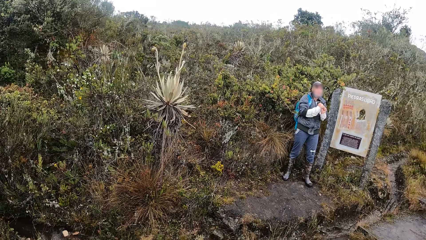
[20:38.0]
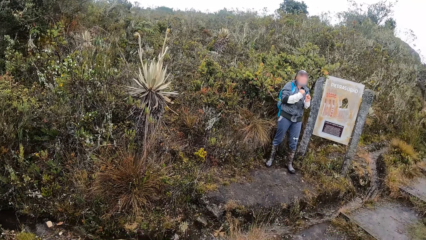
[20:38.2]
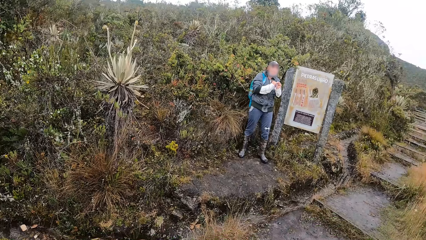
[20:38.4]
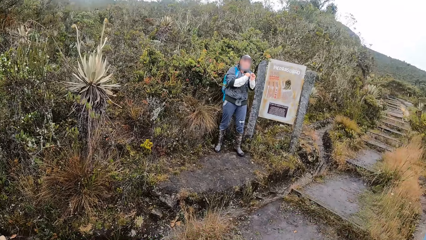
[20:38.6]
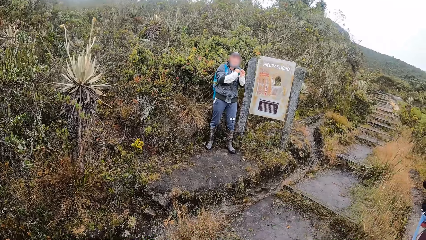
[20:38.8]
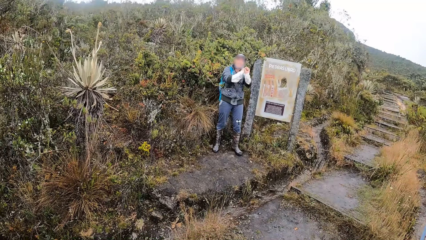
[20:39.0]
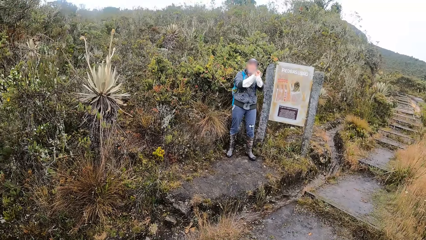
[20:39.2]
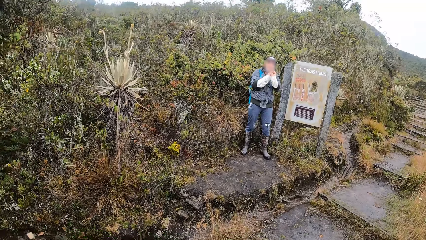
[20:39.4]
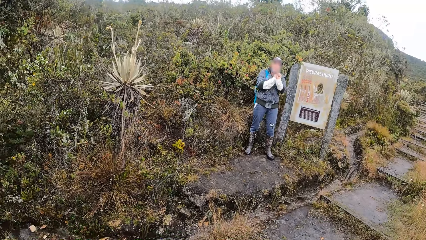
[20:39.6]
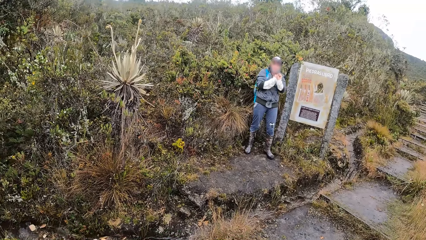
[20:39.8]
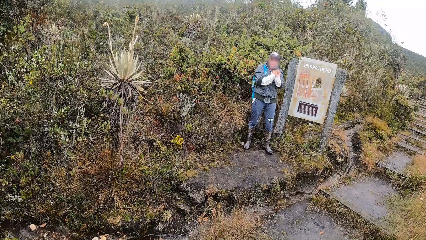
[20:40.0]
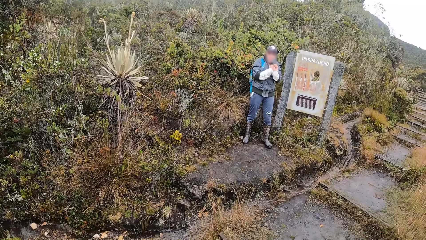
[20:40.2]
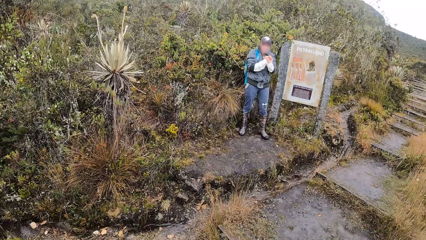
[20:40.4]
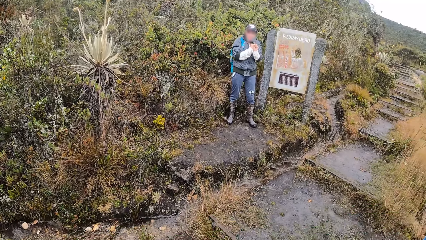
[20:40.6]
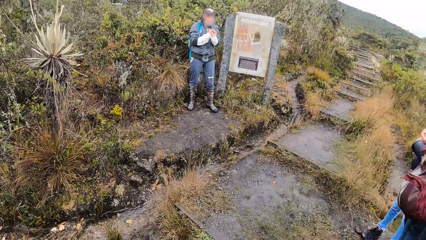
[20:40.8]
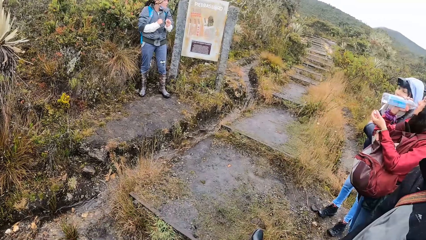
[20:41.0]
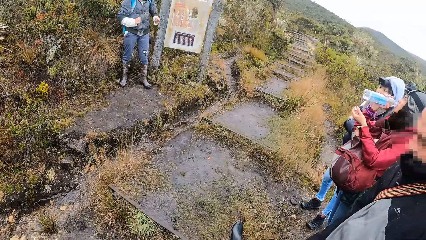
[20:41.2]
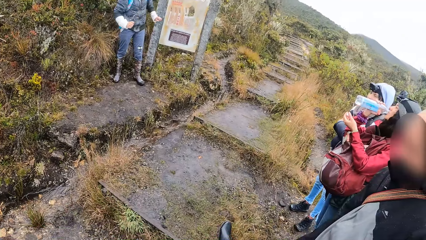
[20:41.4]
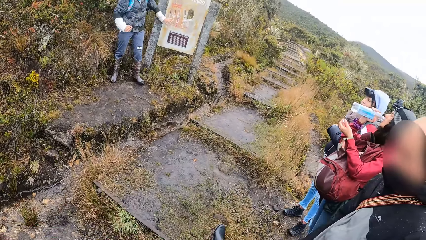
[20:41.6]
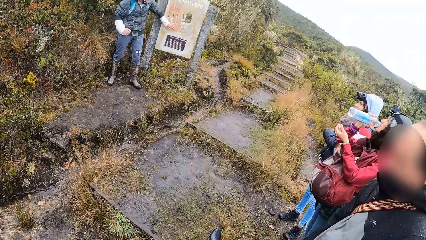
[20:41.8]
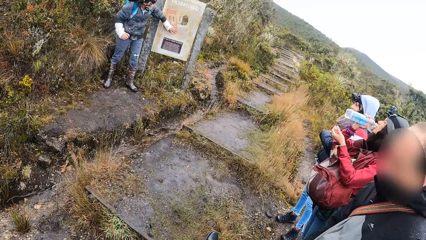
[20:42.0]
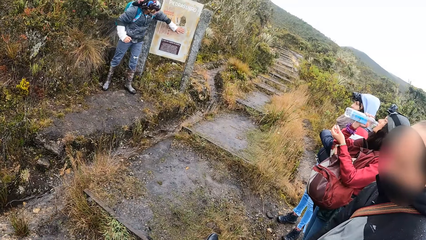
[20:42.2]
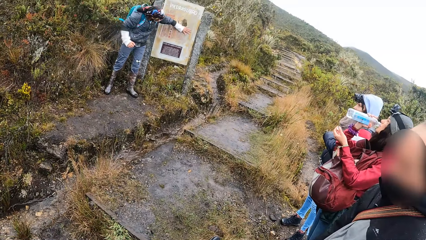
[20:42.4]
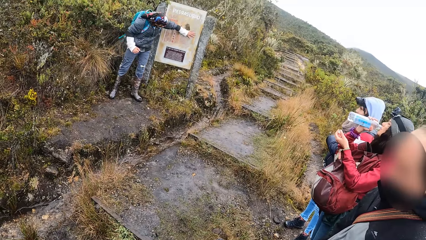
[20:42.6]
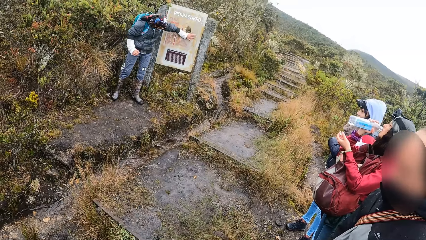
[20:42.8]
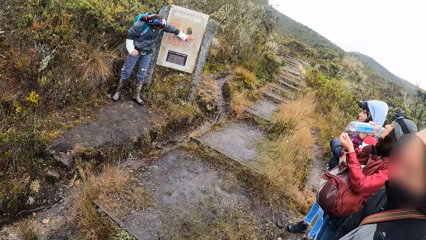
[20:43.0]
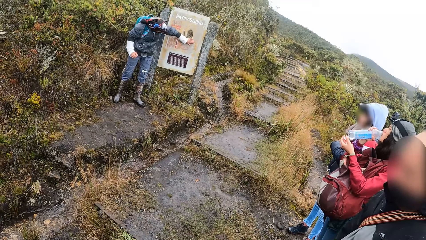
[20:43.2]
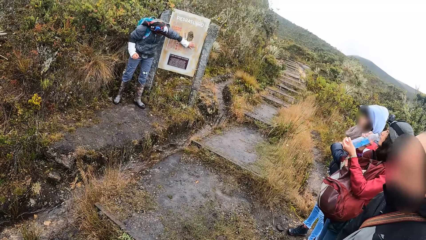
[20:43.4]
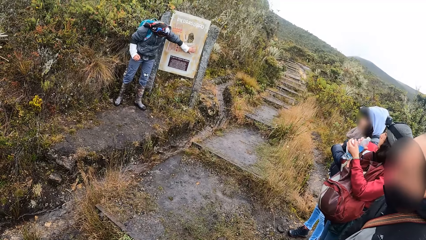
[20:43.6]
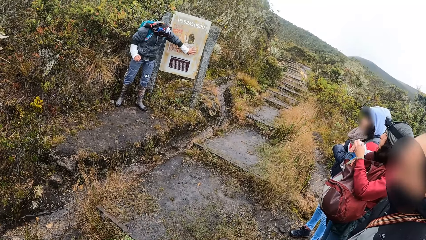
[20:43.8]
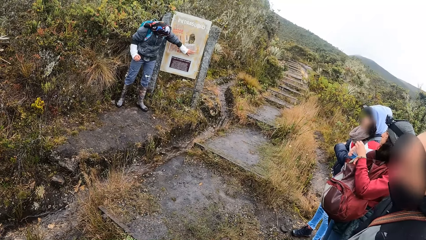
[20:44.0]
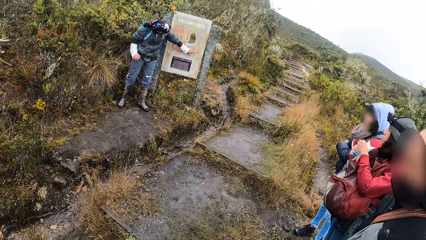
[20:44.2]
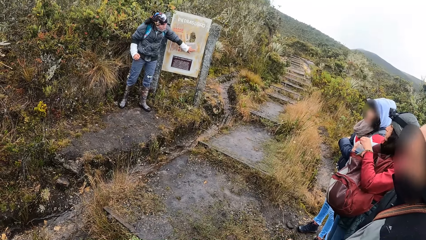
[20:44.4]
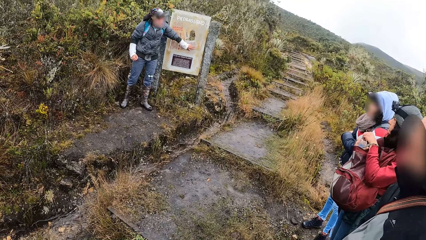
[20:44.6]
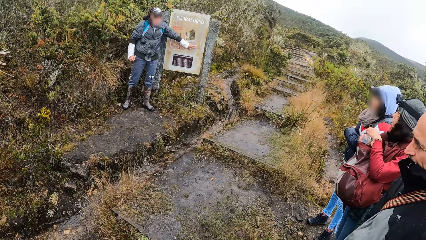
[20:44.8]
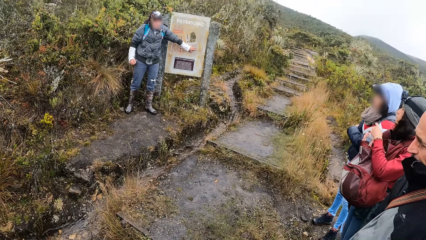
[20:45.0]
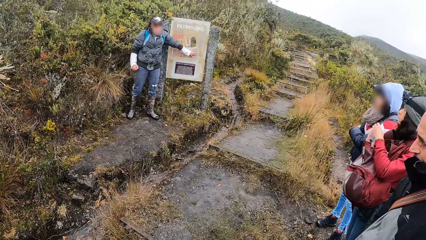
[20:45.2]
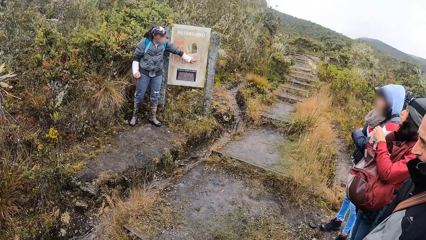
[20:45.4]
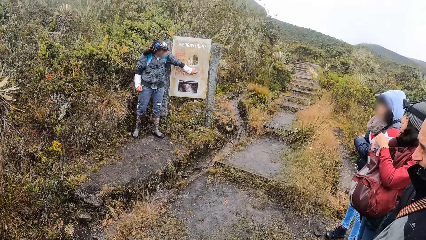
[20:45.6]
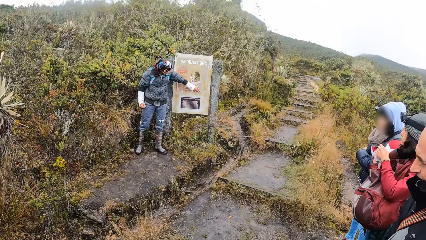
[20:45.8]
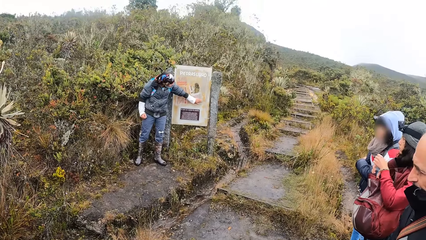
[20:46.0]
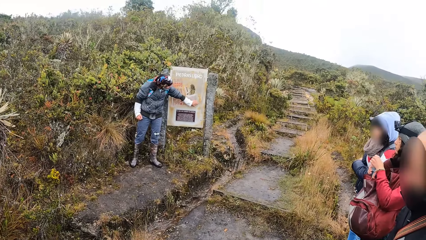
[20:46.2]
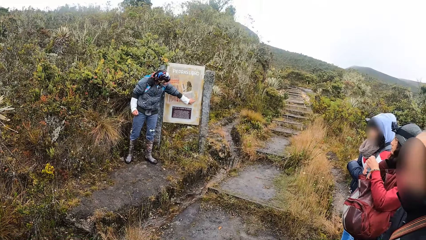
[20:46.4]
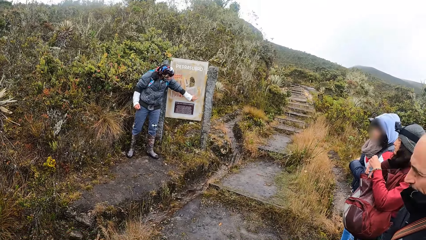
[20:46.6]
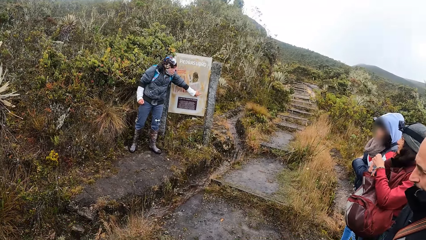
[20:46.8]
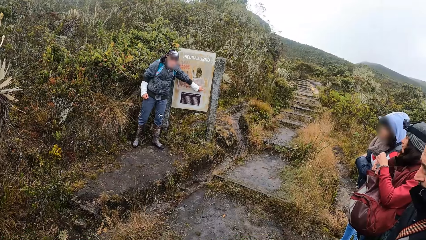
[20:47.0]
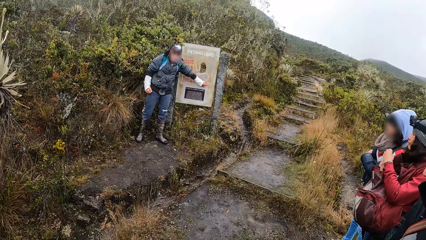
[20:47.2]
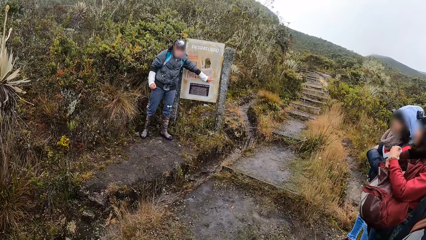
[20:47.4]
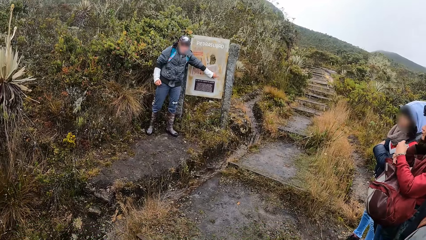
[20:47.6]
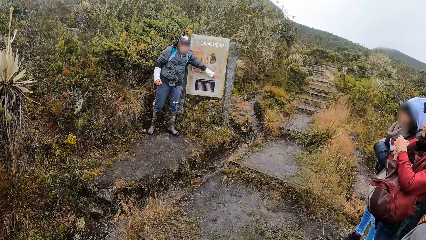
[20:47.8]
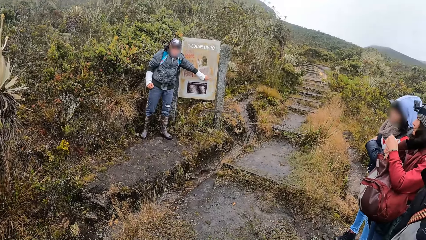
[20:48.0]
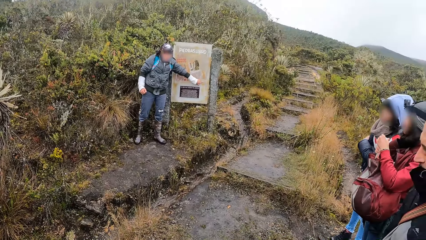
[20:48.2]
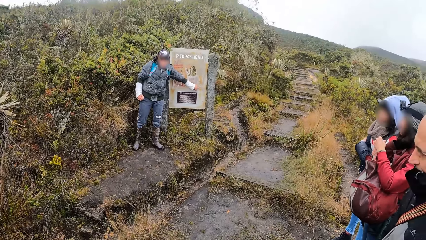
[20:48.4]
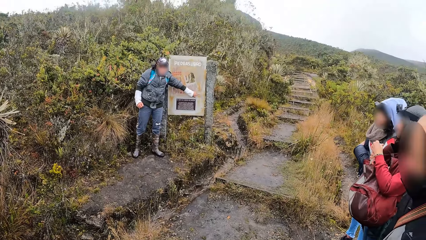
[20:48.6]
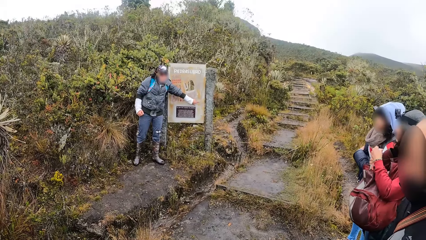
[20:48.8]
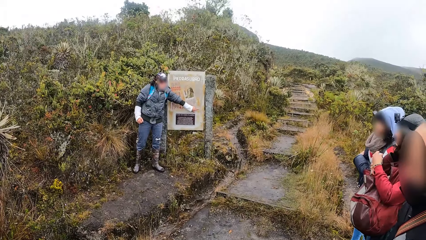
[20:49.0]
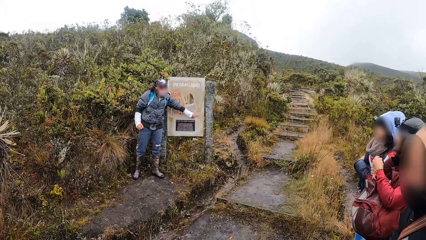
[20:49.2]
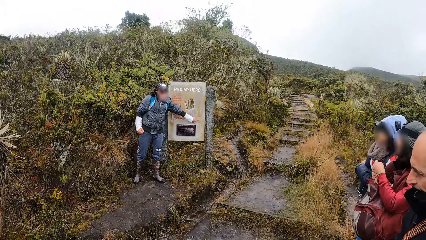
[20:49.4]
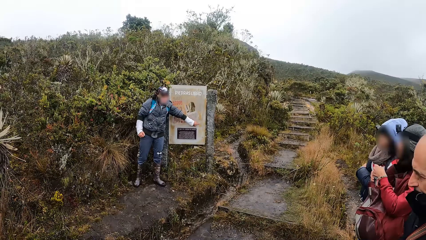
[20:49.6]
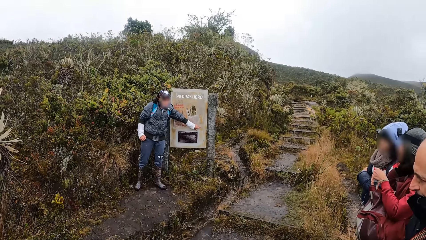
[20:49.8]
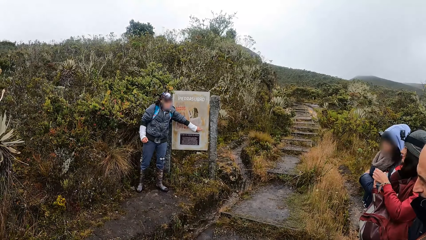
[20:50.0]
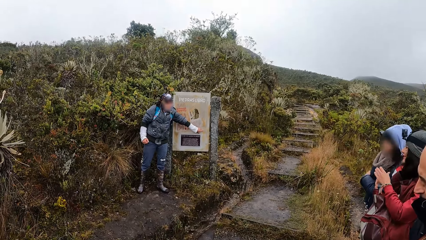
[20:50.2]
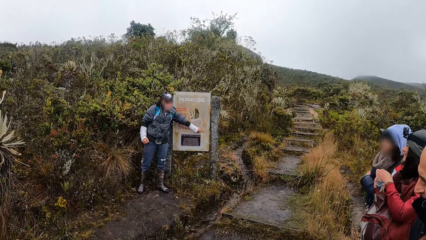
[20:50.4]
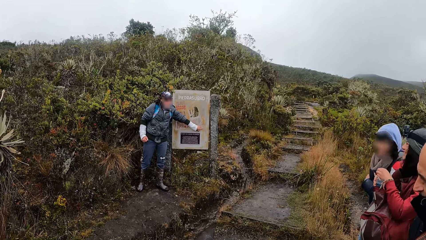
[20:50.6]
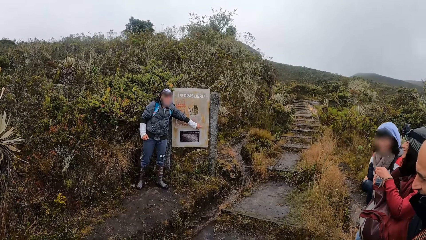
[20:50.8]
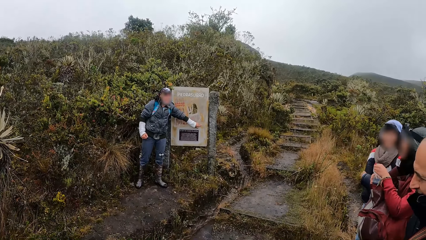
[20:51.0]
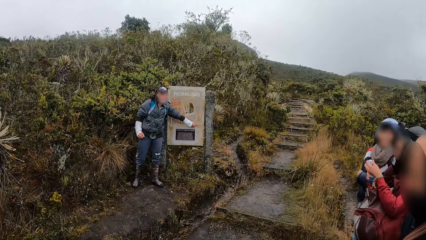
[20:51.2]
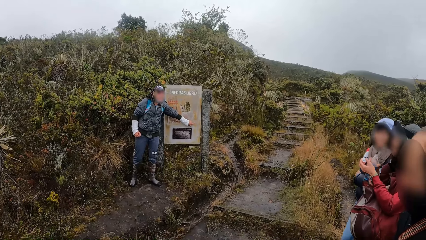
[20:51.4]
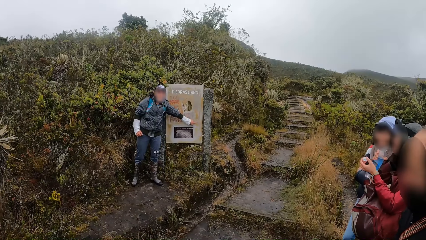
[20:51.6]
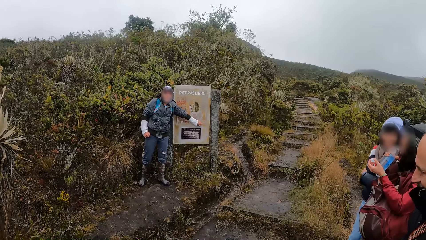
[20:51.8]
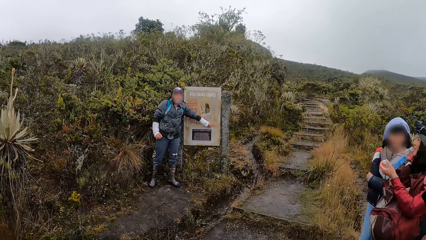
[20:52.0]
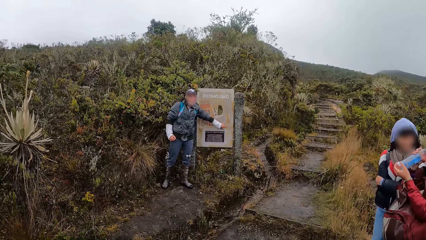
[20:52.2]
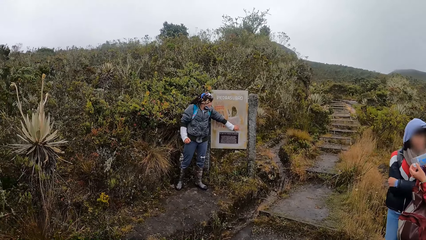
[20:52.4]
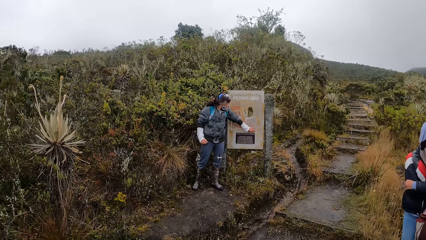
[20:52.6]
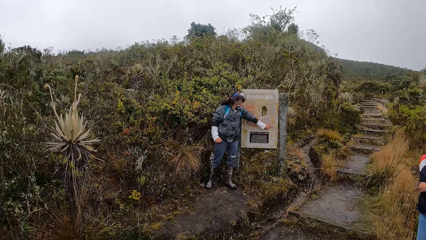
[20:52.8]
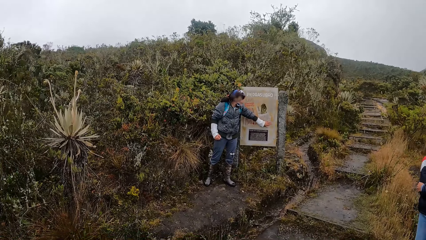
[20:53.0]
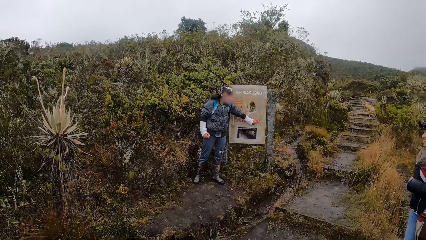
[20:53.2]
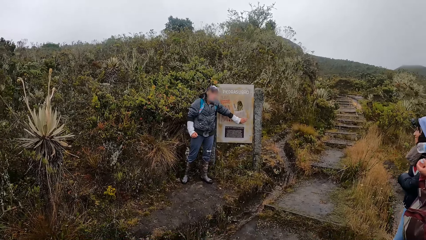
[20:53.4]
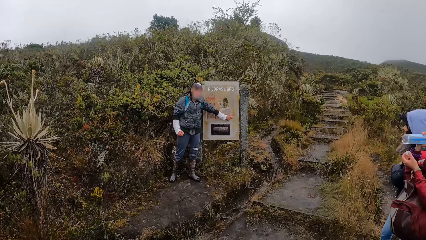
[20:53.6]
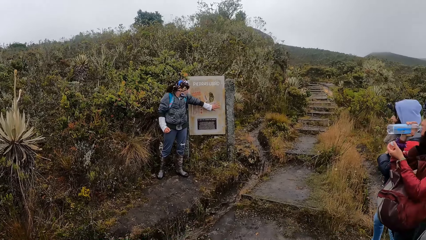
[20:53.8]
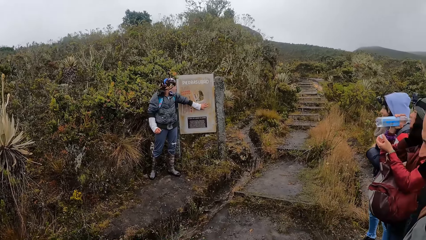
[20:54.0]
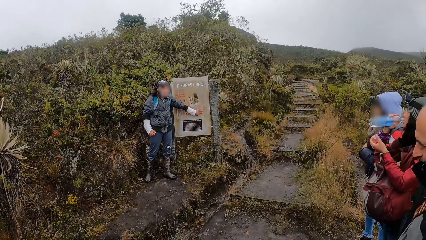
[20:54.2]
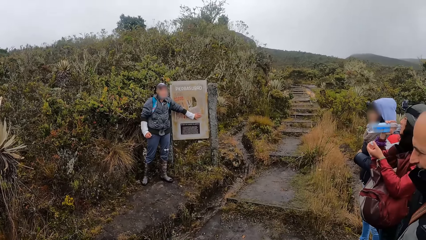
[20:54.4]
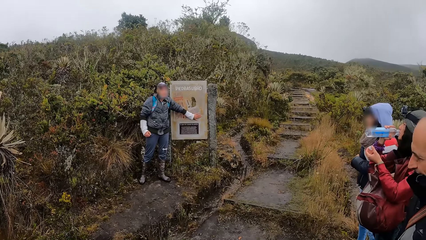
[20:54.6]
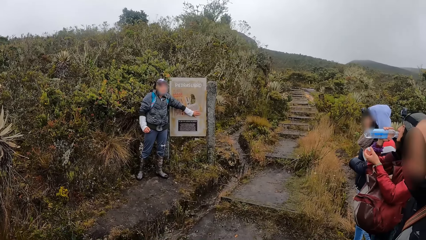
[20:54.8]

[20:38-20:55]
The woman drinks water from the bottle in her right hand. Another woman touches the signboard with her left hand. The first woman caps the bottle with its cover with her left hand, takes off the cover of the bottle with her left hand, and drinks water from the bottle in her right hand.
